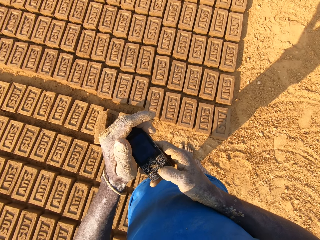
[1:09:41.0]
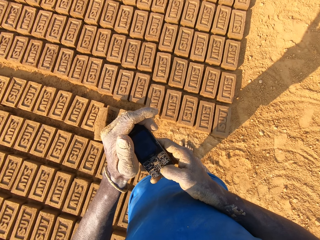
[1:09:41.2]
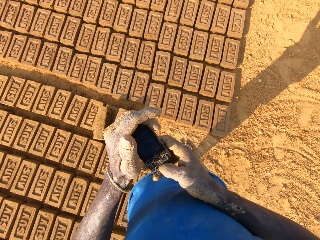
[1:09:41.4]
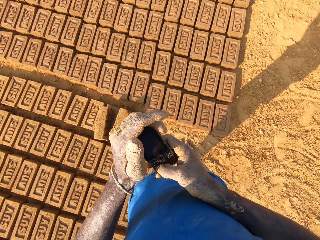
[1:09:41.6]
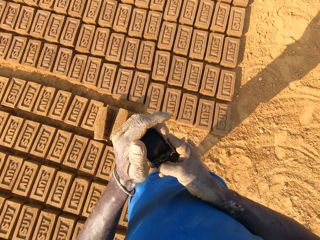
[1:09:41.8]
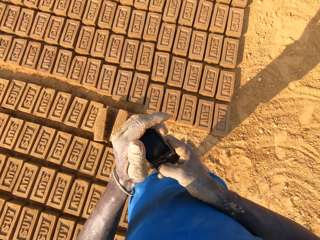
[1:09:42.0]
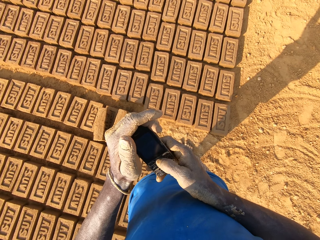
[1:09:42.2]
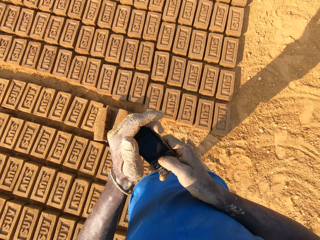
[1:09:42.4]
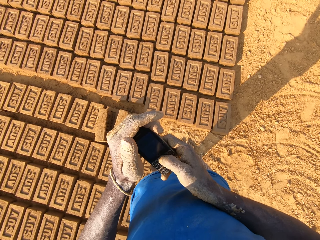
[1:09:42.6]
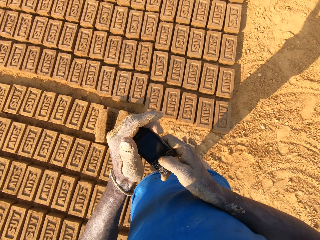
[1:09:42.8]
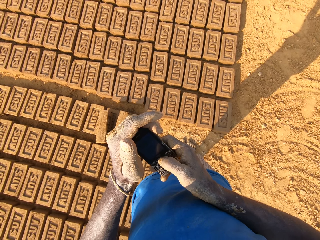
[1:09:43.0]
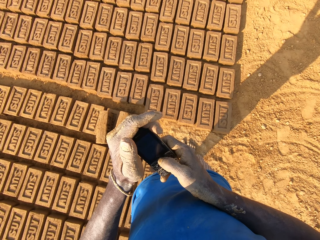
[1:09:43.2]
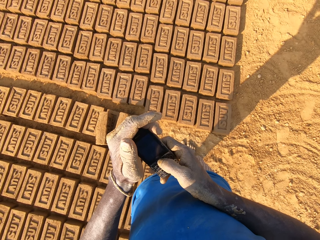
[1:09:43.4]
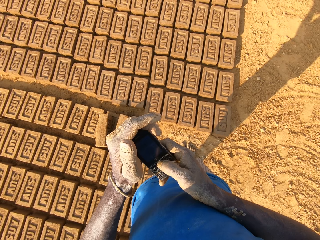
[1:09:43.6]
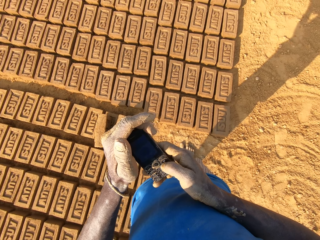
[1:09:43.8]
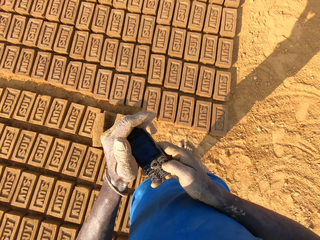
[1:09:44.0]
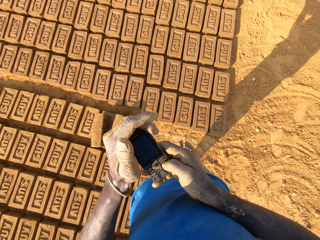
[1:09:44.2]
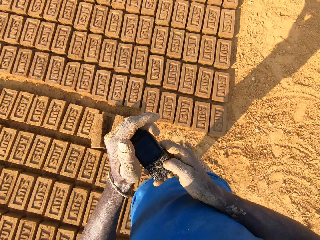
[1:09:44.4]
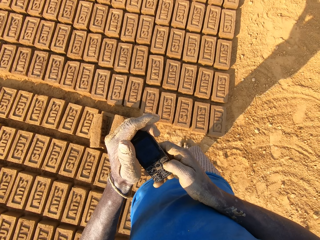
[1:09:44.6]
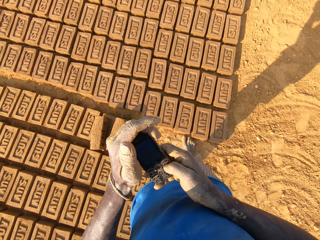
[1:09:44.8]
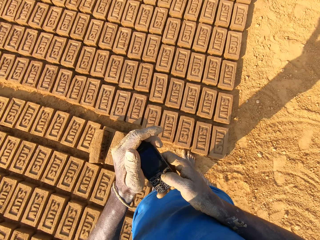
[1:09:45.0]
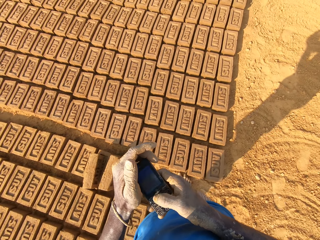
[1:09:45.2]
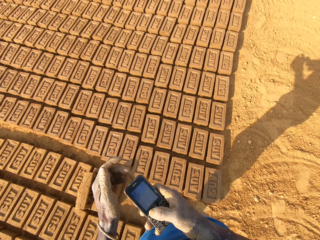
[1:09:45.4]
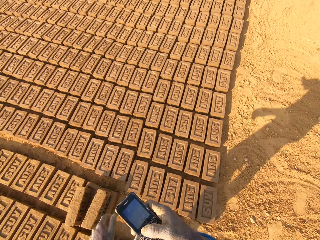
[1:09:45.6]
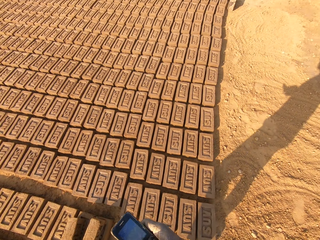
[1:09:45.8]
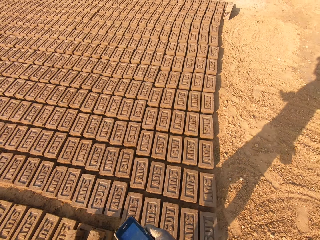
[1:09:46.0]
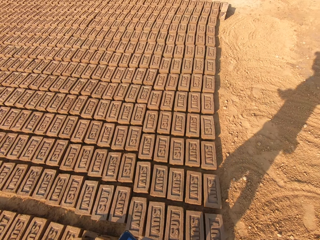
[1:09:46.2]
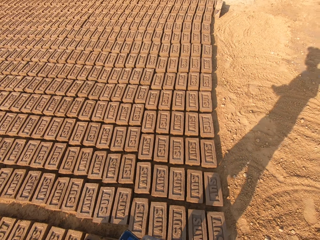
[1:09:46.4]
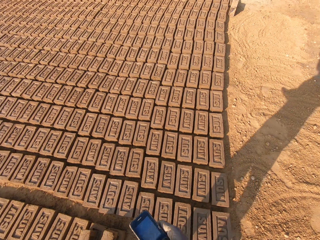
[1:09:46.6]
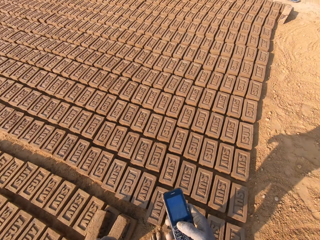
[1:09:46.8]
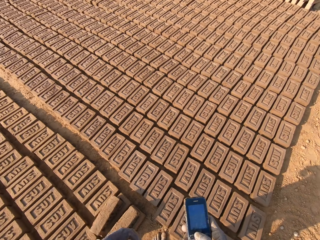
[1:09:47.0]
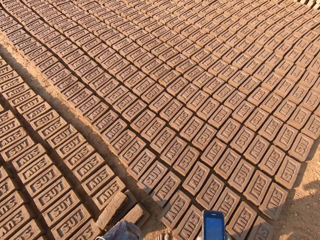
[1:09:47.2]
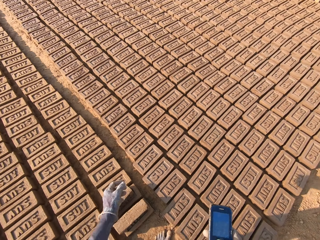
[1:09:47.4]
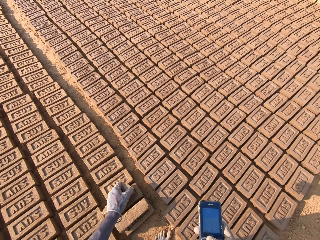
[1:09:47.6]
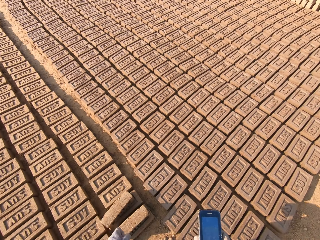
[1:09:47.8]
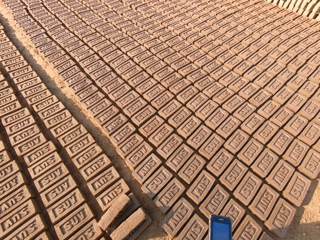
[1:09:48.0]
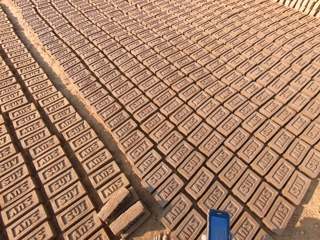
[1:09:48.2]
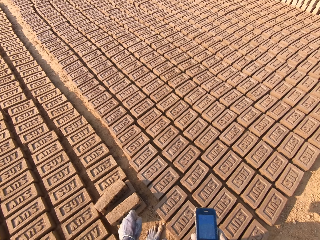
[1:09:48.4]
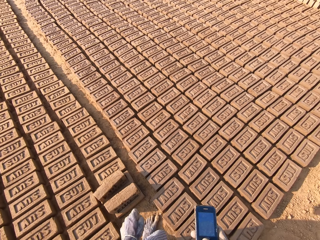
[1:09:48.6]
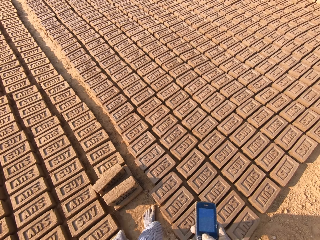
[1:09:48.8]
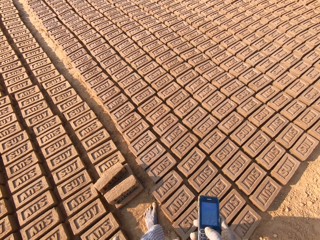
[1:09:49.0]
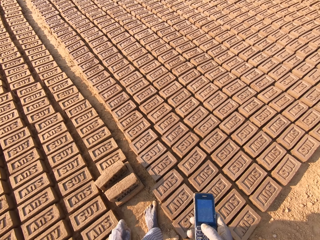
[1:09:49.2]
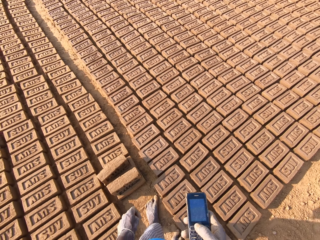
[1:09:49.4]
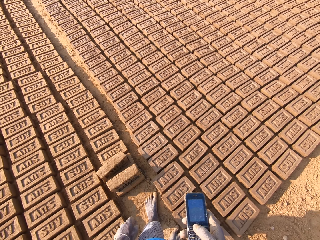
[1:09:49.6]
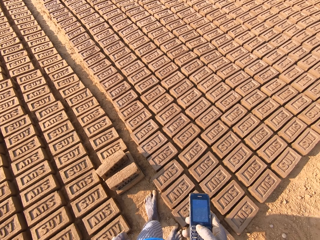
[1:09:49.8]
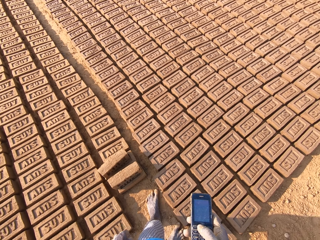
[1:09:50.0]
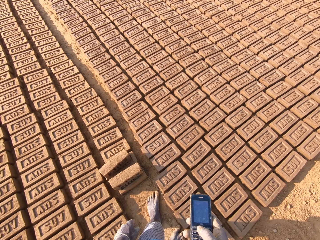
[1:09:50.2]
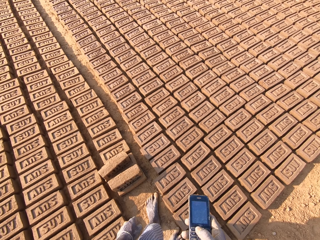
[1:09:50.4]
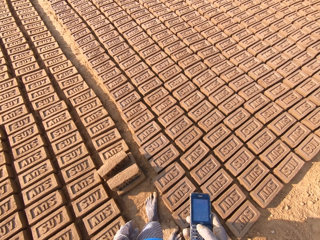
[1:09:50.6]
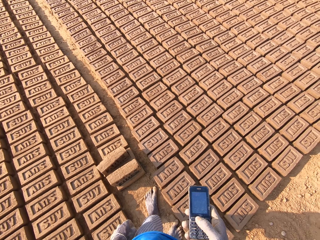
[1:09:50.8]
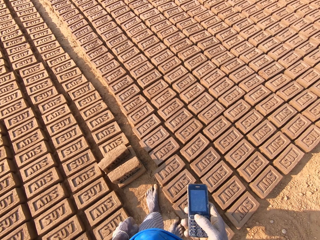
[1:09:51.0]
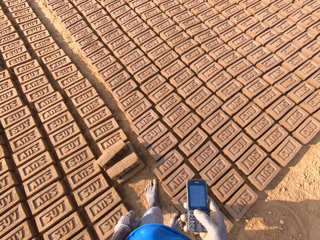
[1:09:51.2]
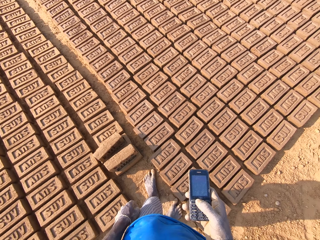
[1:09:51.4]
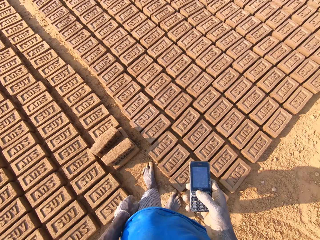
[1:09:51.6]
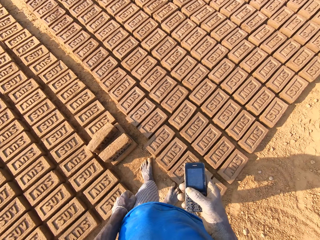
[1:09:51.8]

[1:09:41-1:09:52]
The camera wearer drops his left hand from the phone.

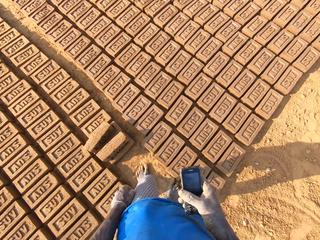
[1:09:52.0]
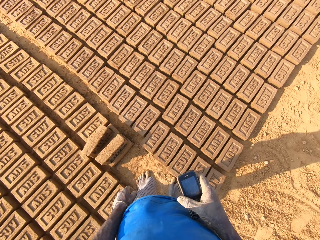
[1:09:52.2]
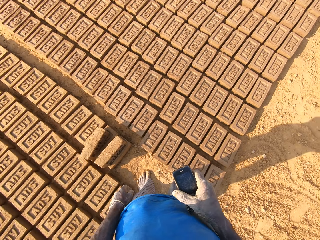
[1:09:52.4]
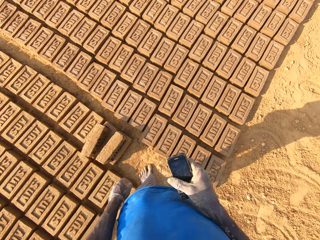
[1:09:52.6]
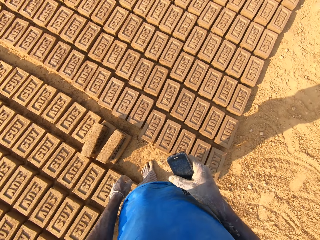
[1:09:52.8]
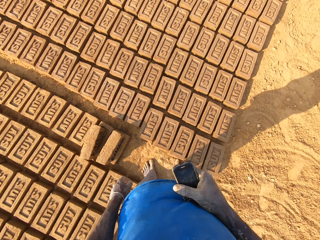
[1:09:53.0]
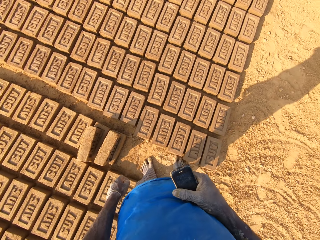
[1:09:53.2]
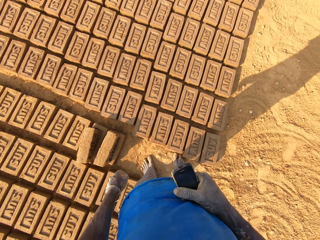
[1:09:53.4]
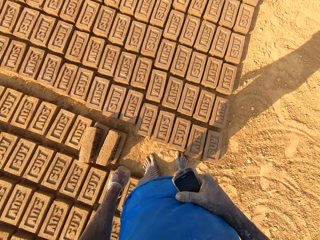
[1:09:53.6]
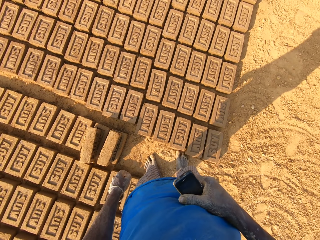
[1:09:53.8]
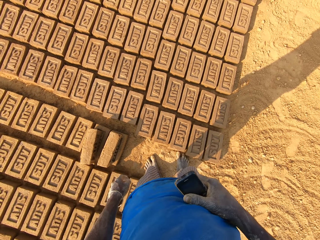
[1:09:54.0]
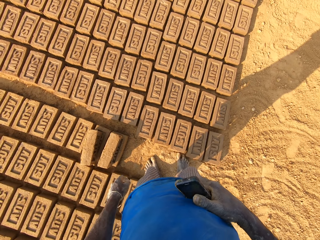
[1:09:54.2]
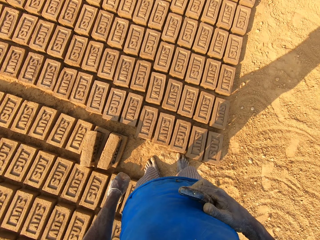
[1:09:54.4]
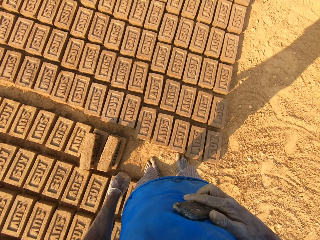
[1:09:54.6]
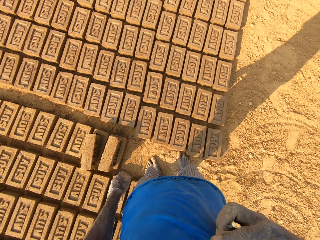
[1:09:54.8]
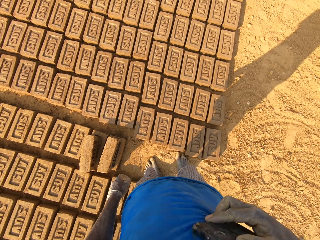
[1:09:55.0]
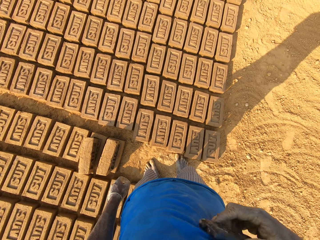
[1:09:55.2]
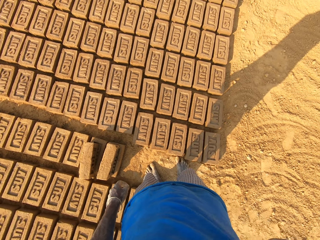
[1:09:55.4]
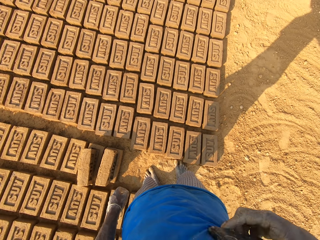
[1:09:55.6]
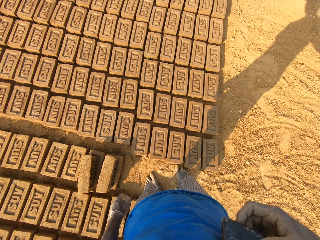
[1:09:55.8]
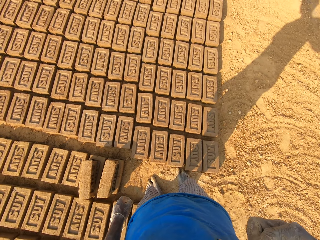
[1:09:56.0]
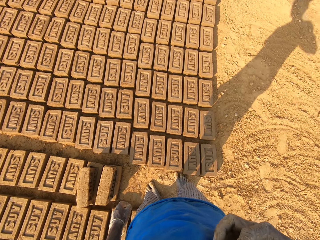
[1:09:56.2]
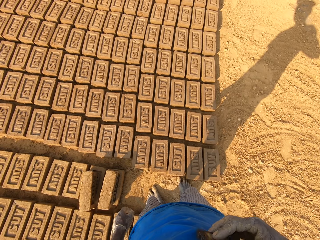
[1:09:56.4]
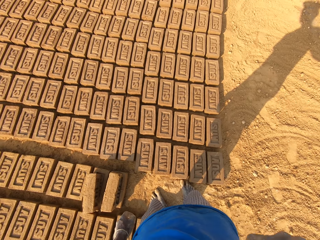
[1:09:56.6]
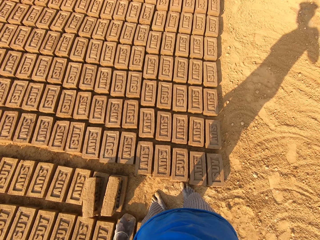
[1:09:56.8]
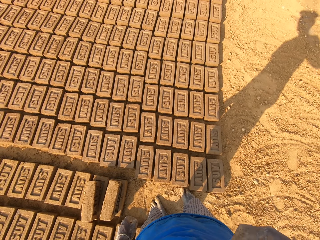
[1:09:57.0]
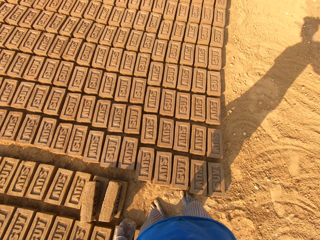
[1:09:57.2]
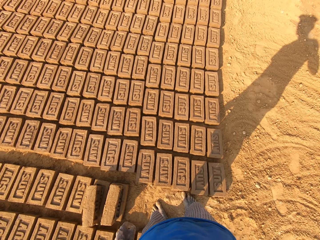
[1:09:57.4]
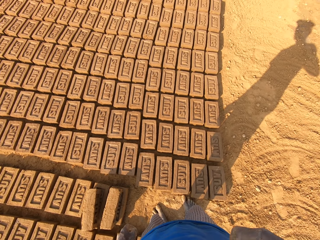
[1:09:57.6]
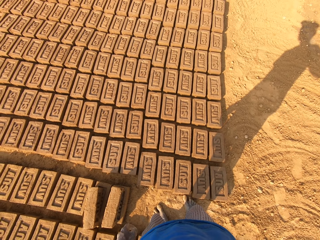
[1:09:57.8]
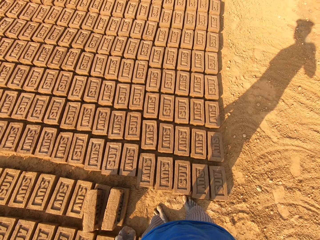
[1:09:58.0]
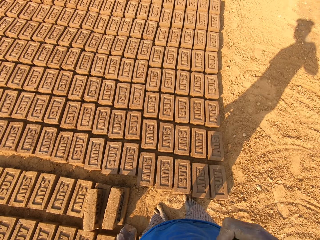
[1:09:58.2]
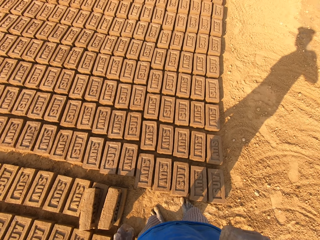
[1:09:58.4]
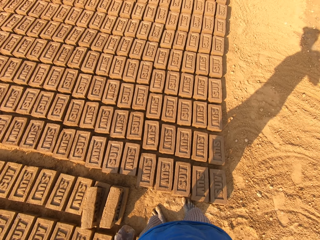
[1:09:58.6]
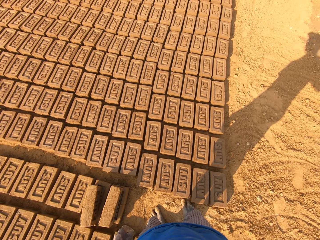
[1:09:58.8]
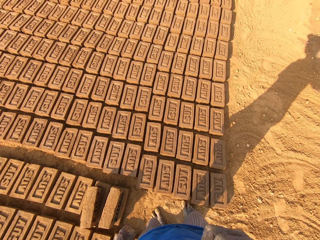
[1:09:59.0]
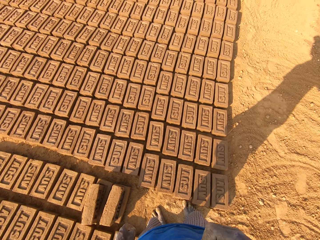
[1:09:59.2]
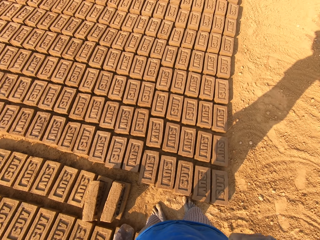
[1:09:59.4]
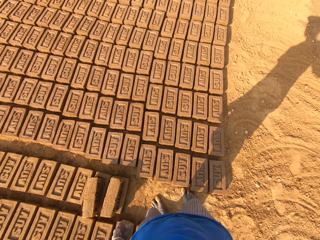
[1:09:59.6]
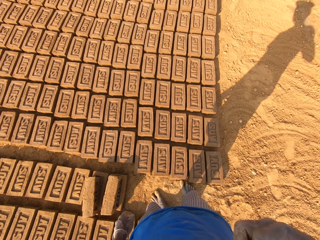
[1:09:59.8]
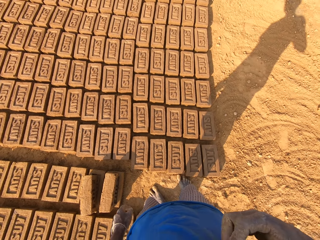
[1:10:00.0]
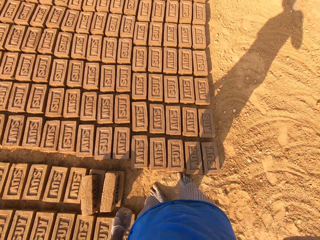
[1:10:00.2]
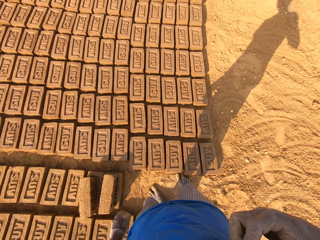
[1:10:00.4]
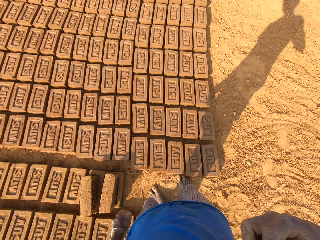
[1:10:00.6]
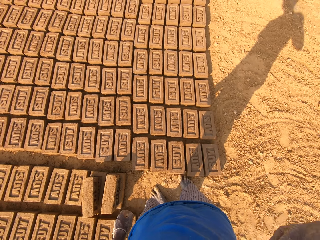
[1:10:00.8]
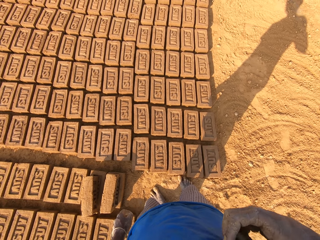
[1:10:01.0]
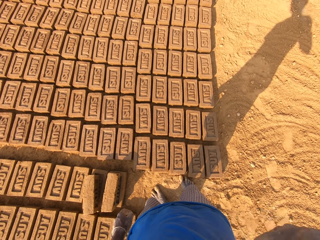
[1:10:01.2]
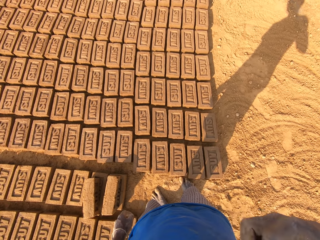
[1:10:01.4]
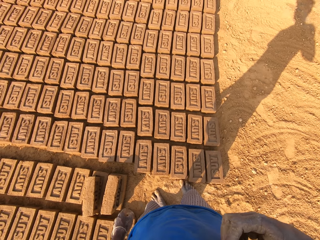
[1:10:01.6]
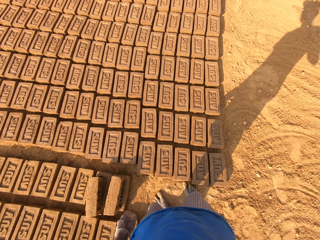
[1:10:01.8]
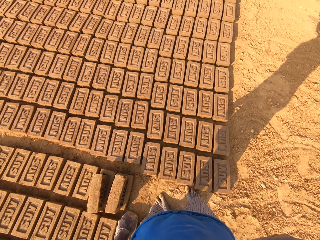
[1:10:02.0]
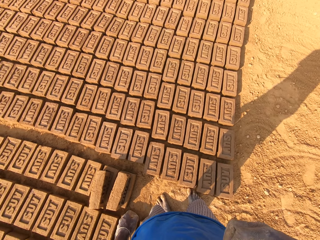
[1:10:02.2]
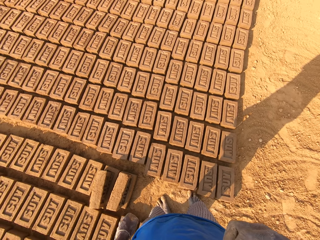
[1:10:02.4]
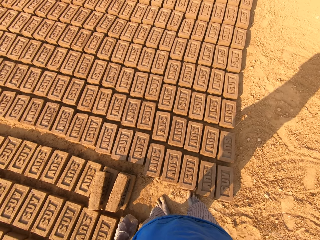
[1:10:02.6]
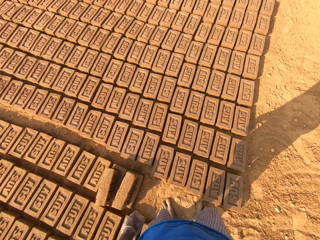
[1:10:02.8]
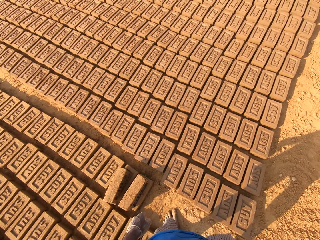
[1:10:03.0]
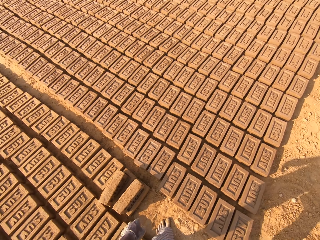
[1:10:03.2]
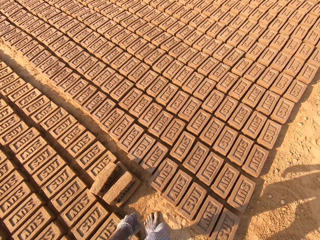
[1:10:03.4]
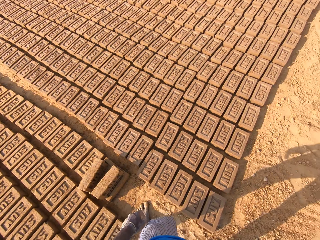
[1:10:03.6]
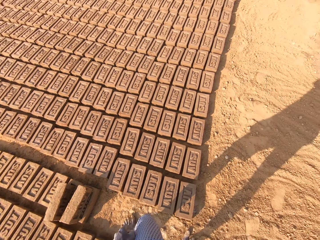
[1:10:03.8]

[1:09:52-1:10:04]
The camera wearer wipes the phone on his cloth.
